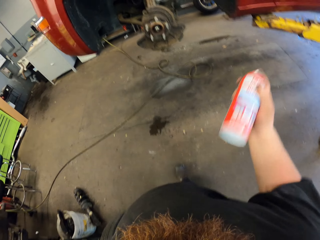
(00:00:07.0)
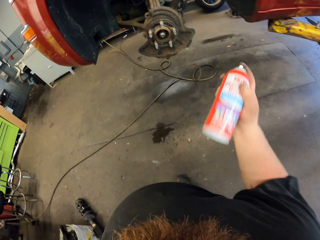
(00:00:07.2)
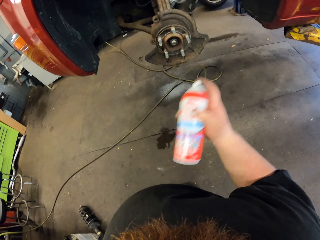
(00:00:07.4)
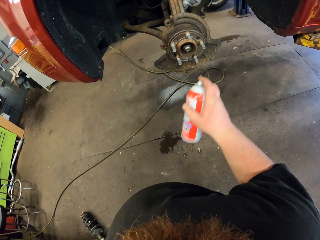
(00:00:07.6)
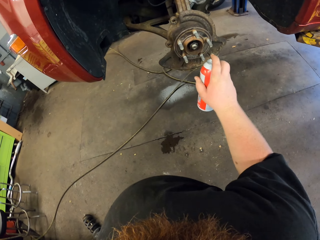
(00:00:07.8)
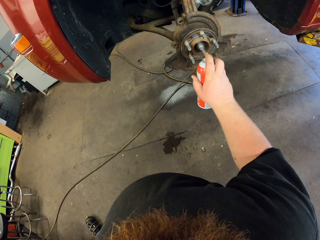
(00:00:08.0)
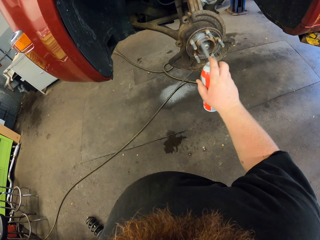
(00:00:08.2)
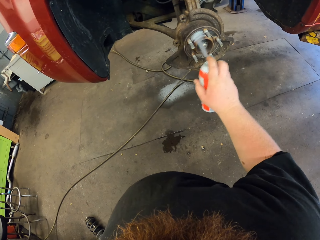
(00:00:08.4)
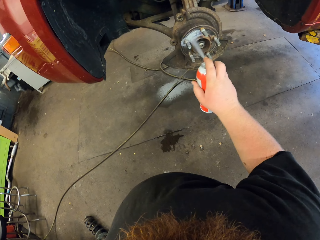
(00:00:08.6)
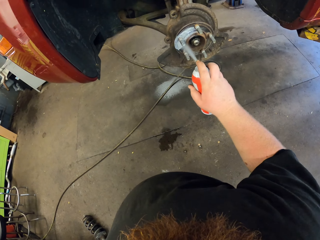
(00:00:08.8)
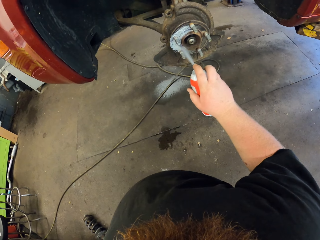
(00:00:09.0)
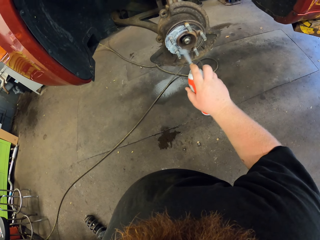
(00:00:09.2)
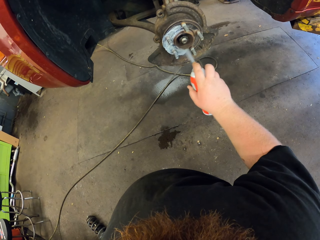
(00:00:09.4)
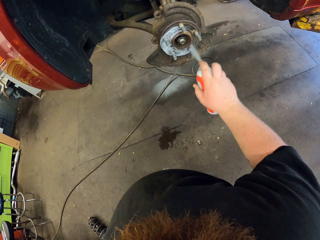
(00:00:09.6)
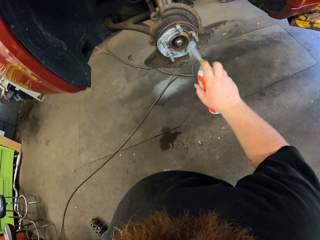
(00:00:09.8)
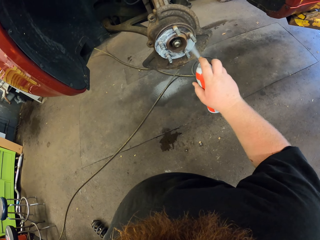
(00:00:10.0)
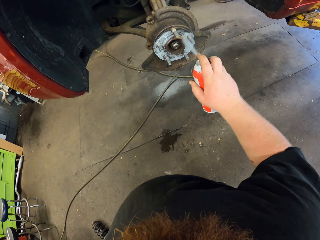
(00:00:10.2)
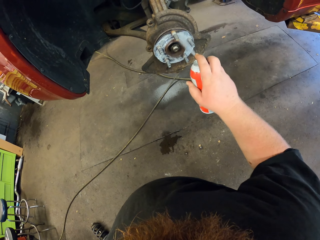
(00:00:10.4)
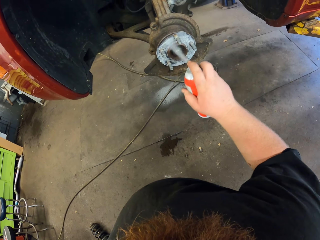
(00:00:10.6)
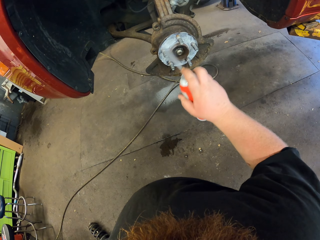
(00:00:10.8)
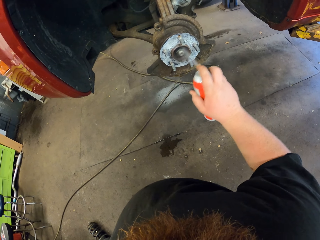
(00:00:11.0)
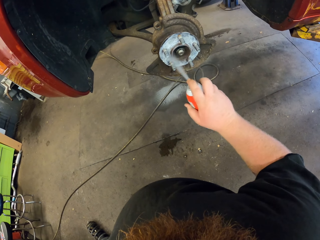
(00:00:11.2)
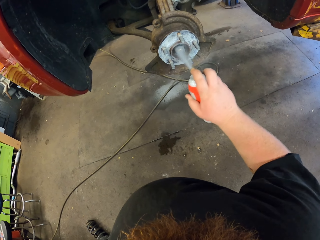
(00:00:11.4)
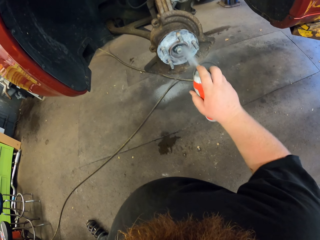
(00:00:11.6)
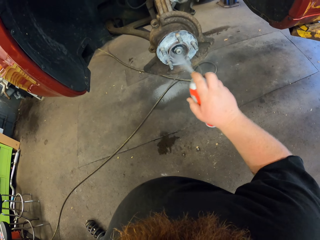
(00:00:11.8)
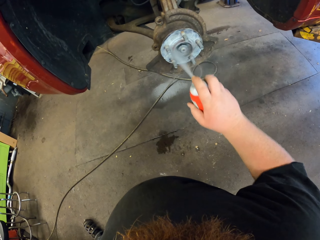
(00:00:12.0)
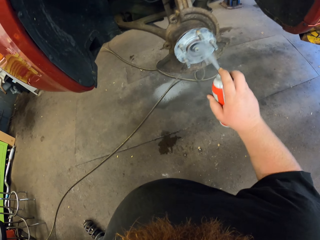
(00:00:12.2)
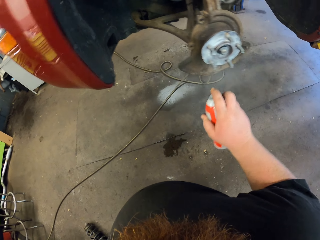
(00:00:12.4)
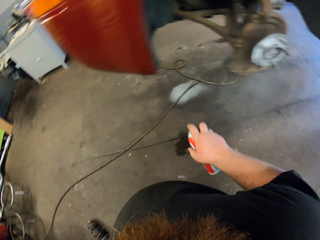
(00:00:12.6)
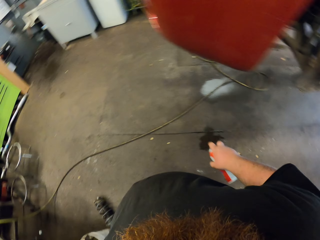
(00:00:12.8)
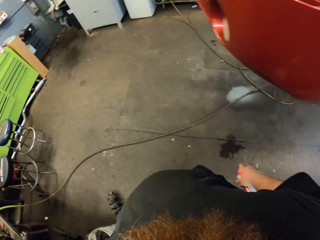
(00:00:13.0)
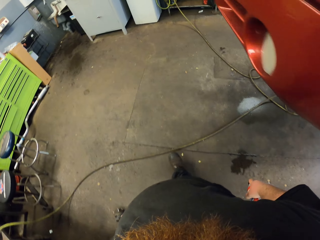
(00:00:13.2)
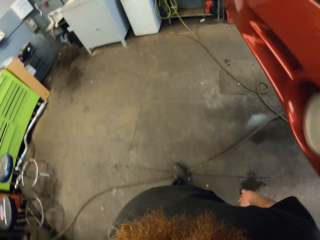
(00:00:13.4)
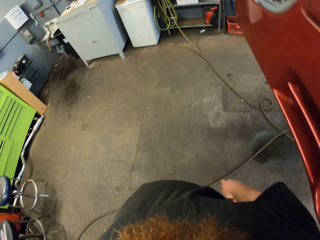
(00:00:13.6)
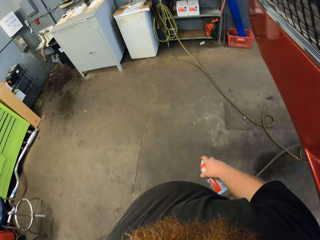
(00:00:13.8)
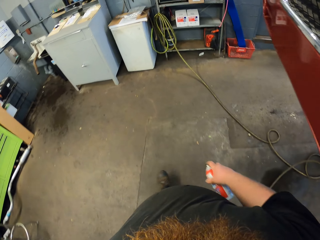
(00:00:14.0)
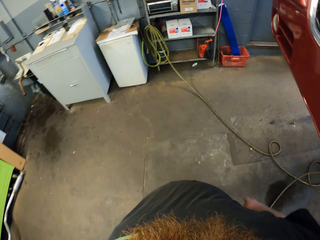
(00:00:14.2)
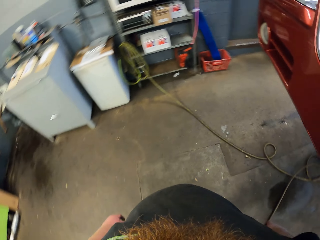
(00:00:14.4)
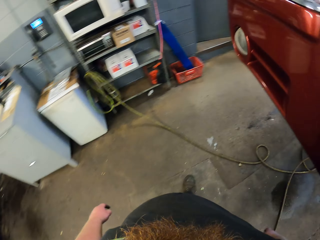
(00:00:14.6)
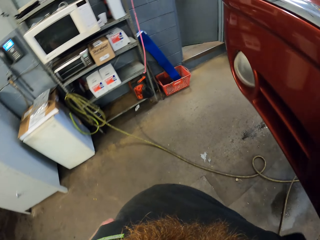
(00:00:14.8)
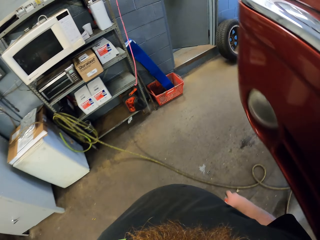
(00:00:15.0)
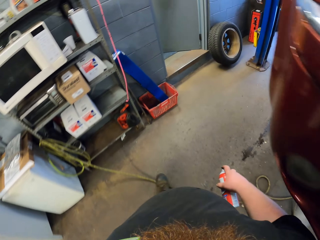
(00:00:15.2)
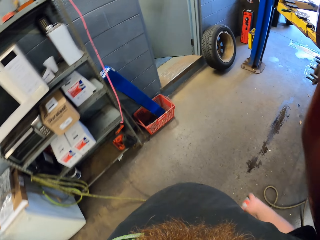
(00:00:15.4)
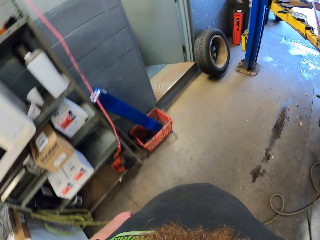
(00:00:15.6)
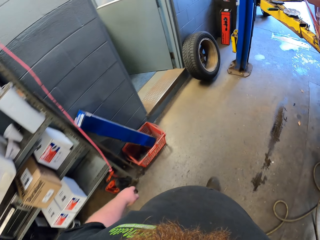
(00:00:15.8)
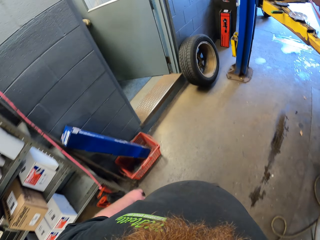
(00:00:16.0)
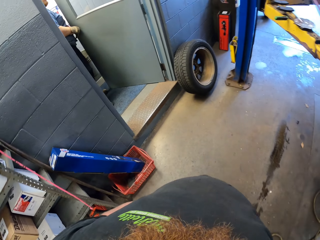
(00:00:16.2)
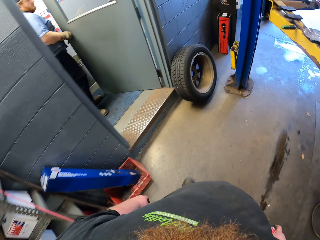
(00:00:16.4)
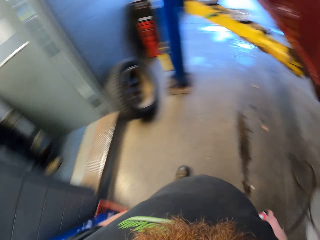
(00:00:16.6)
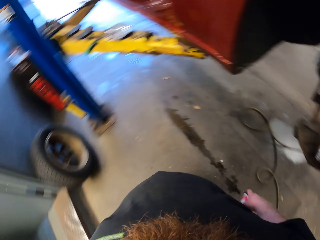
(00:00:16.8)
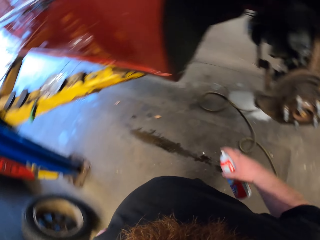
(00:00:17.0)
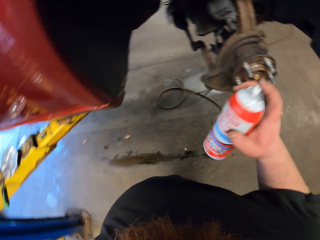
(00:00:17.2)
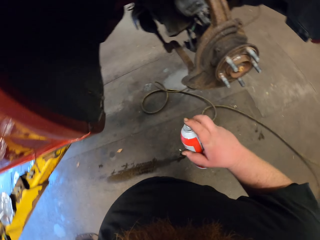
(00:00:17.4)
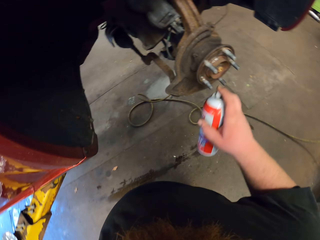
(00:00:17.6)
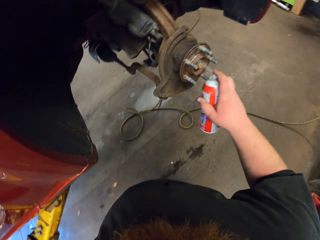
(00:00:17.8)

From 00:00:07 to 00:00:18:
The camera wearer sprays the wheel hub. They walk round the vehicle.

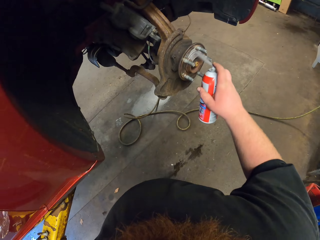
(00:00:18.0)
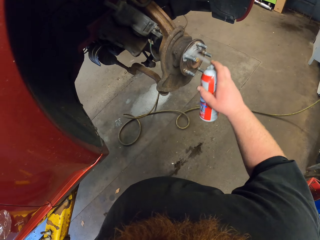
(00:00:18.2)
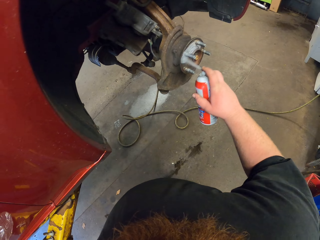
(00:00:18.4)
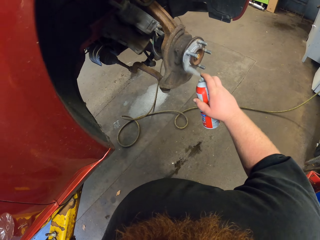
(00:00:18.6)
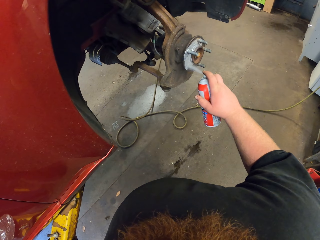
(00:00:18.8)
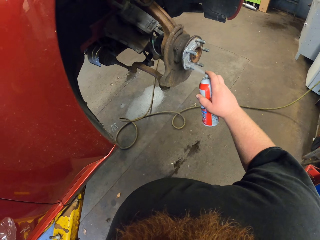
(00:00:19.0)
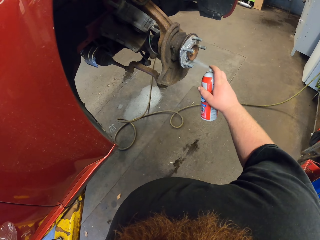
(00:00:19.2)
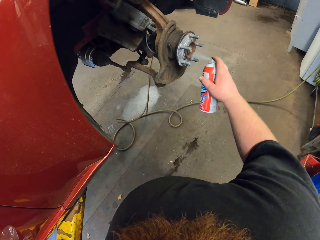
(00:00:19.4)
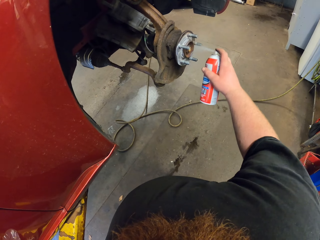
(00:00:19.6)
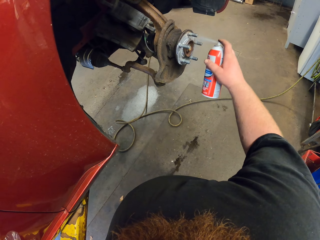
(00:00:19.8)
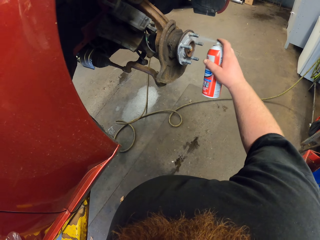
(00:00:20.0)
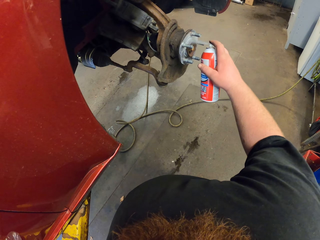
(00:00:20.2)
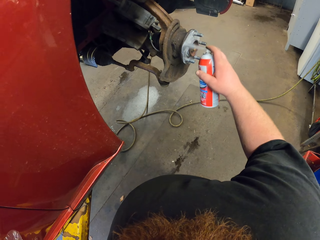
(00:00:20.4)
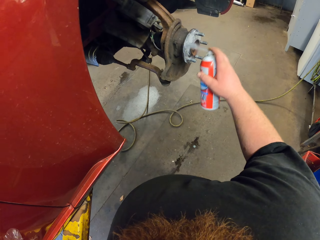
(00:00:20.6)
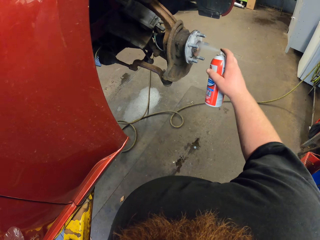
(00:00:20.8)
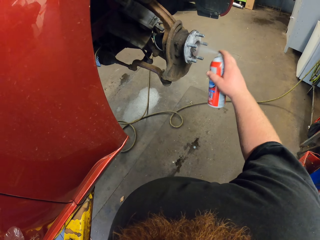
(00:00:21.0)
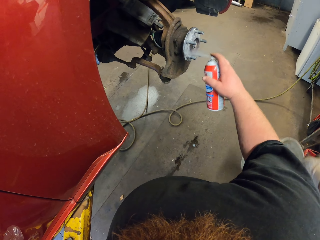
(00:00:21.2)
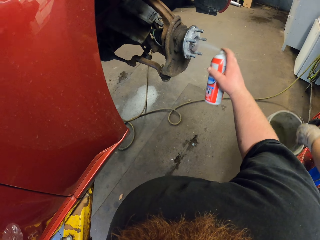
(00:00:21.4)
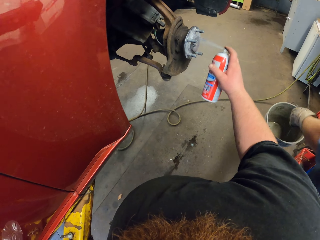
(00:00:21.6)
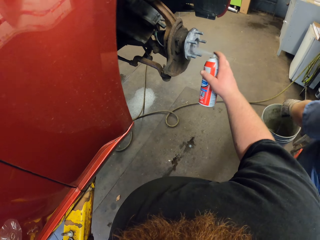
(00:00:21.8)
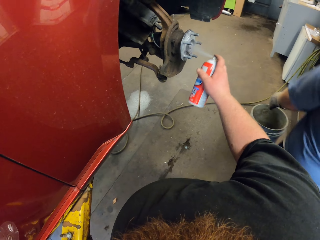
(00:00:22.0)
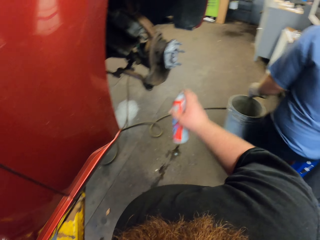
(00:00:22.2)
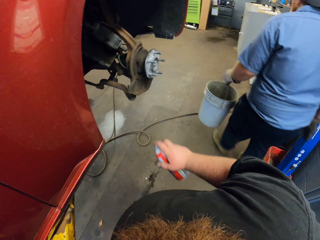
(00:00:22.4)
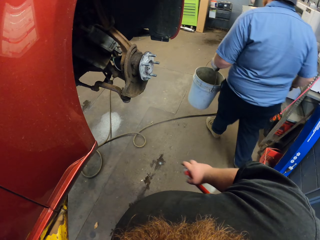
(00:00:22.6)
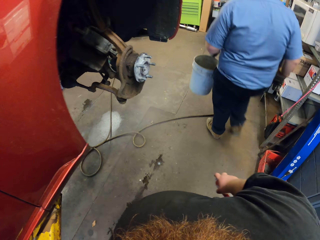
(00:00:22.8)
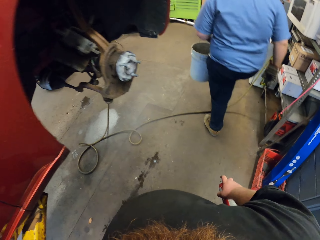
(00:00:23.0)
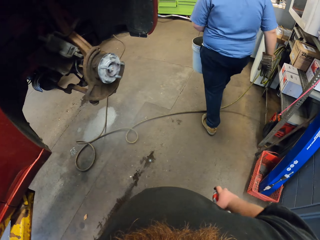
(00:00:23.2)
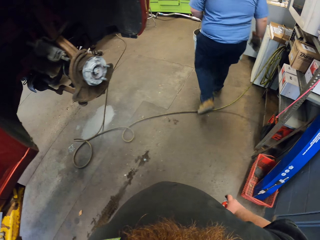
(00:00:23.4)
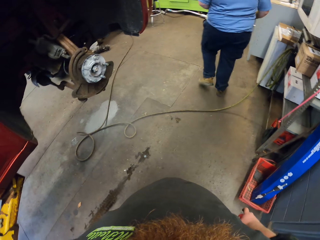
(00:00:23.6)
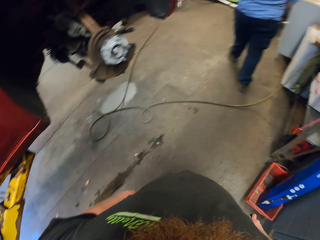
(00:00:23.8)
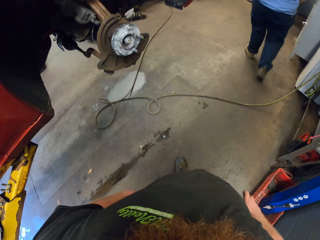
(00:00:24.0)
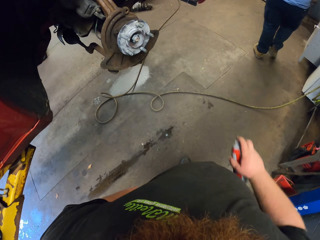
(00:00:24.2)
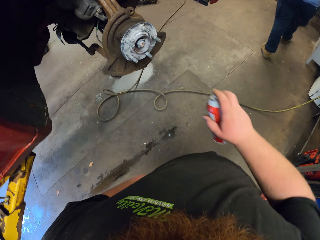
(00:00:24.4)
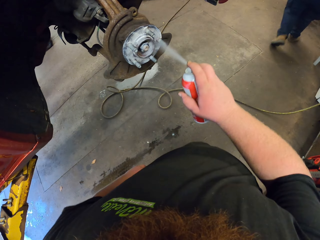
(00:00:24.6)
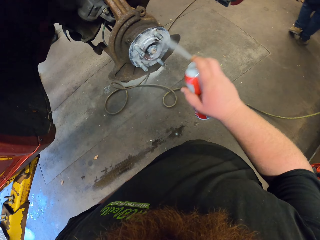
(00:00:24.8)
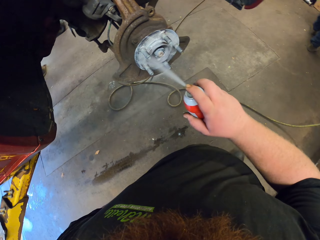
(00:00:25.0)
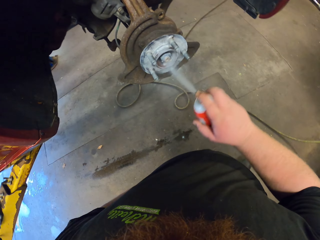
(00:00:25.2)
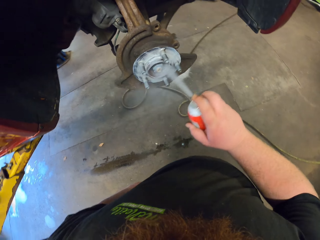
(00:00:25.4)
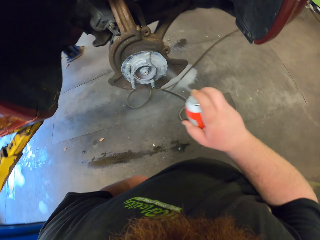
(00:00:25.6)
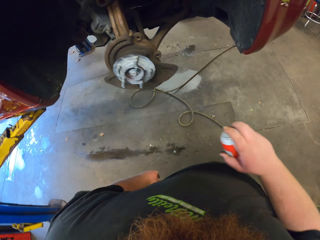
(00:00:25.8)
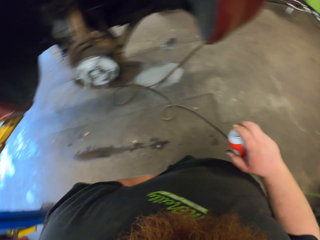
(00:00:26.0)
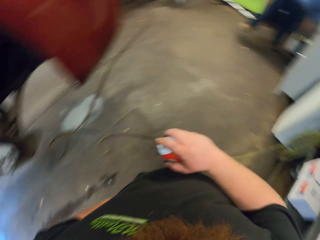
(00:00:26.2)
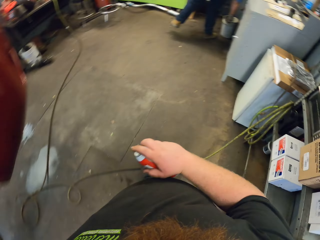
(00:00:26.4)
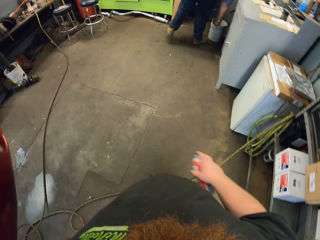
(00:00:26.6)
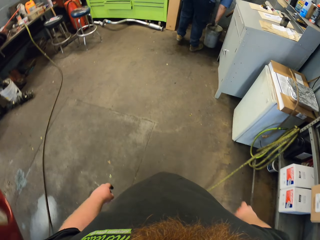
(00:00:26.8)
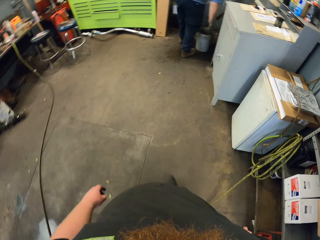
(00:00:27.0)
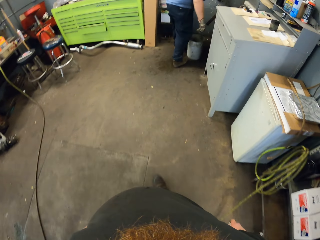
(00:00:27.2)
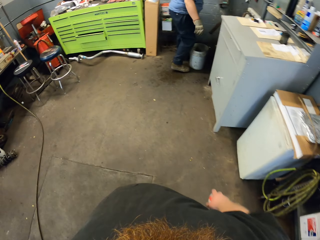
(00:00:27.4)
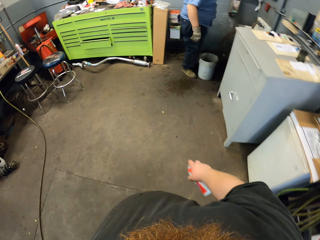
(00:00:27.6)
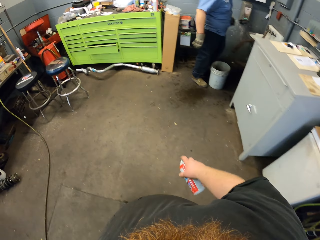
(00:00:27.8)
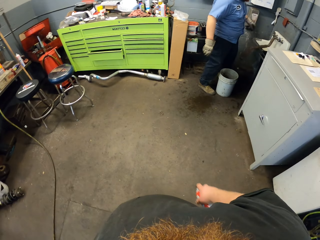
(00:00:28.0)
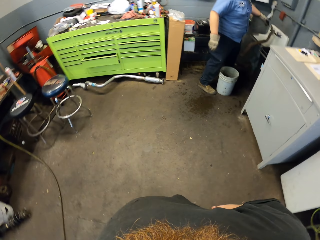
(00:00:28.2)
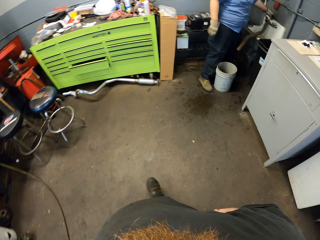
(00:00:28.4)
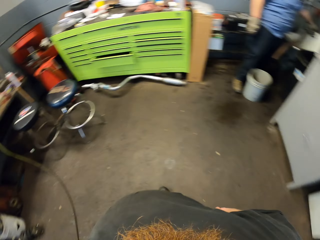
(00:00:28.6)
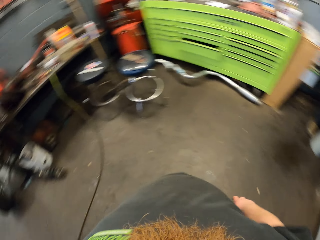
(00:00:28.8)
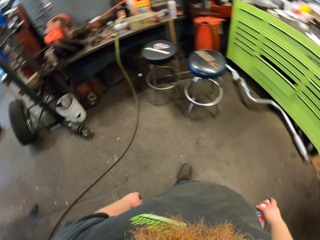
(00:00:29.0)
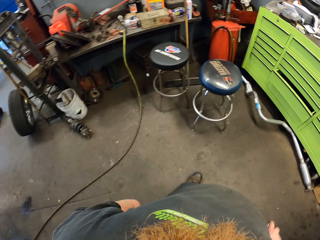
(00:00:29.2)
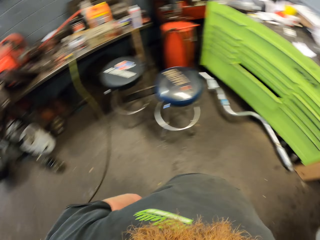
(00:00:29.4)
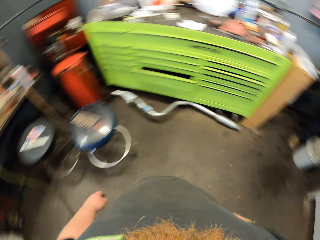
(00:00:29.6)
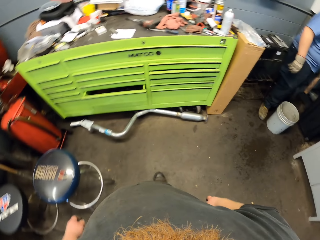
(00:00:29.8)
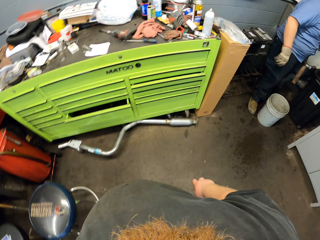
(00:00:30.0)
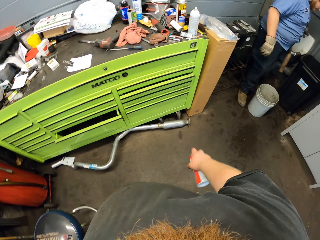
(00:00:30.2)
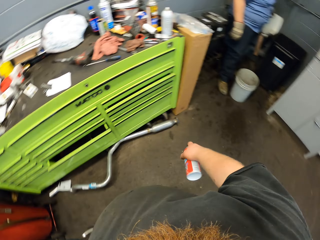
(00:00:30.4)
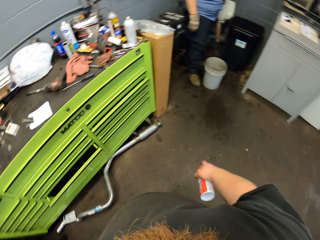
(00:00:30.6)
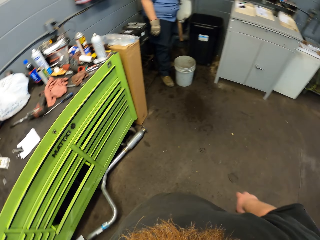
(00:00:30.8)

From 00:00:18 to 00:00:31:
The camera wearer sprays the wheel hub. They walk around the garage.
